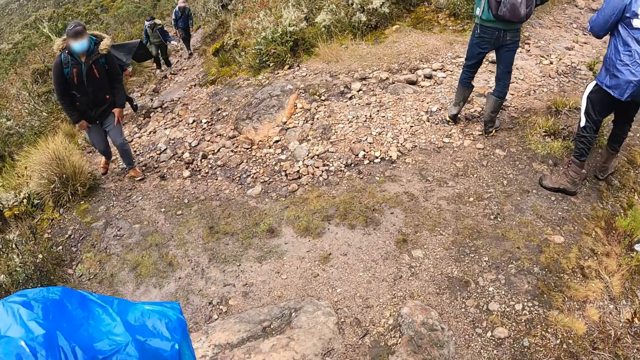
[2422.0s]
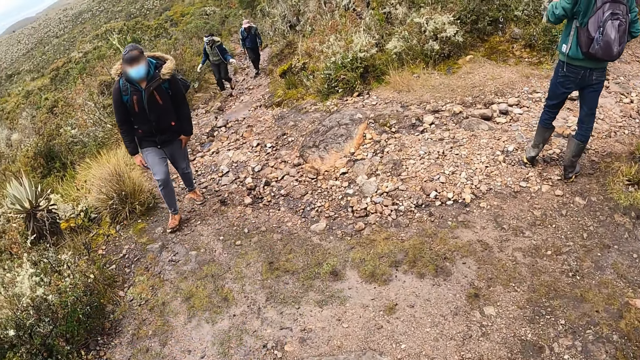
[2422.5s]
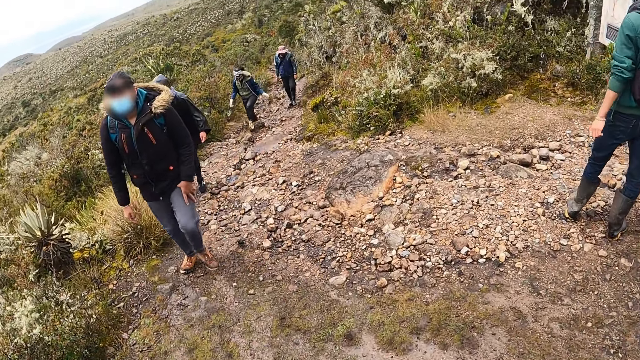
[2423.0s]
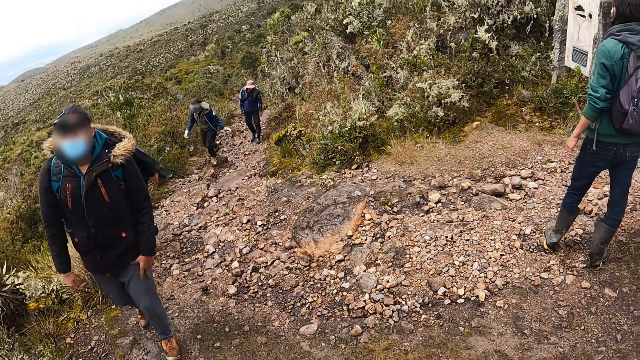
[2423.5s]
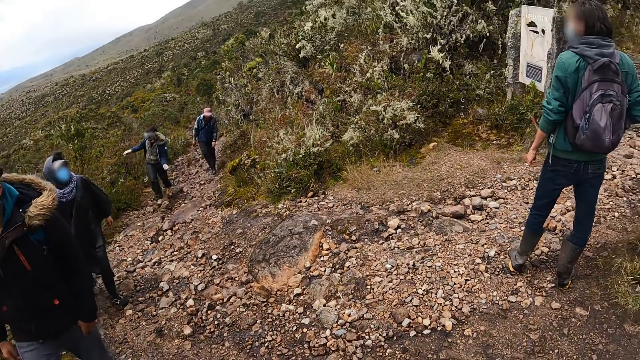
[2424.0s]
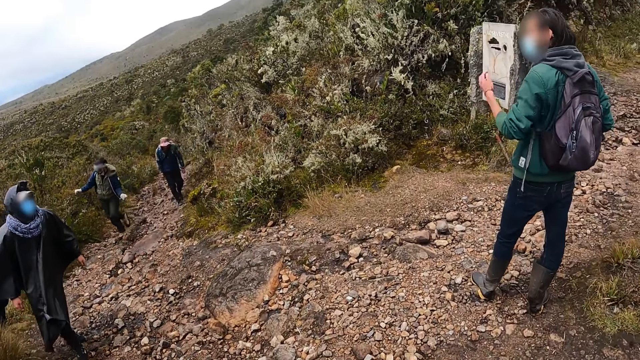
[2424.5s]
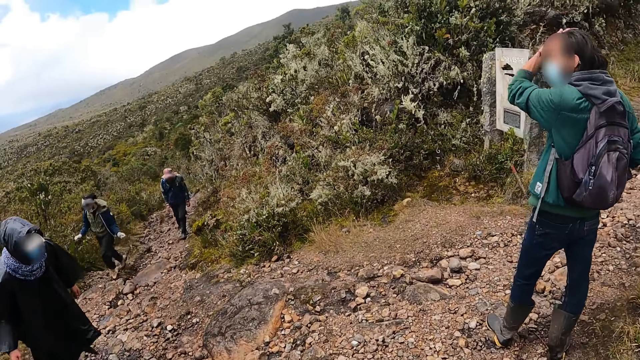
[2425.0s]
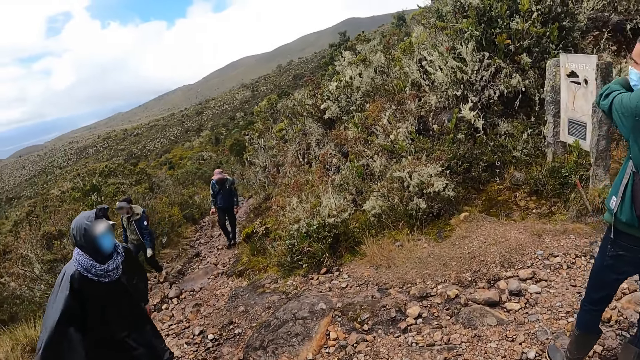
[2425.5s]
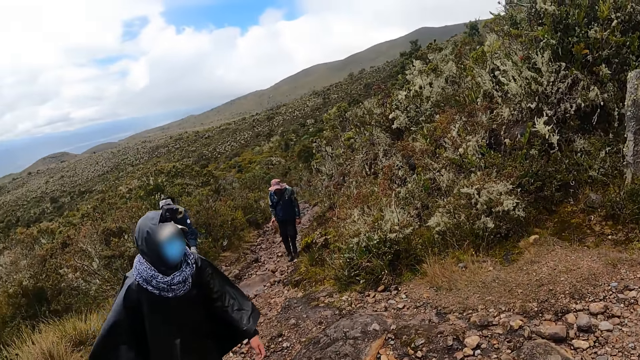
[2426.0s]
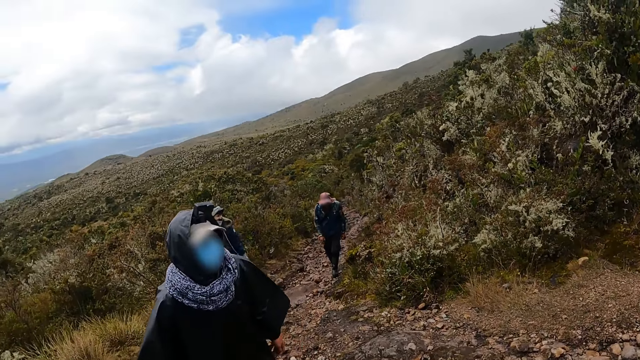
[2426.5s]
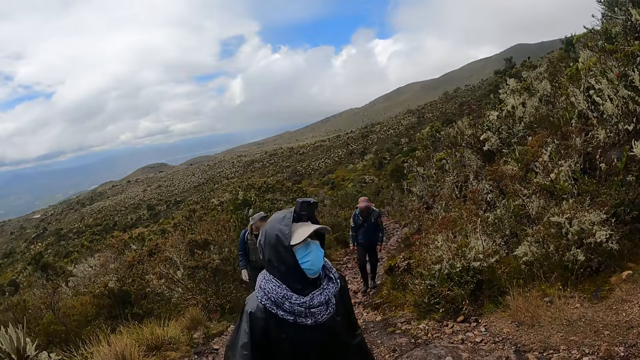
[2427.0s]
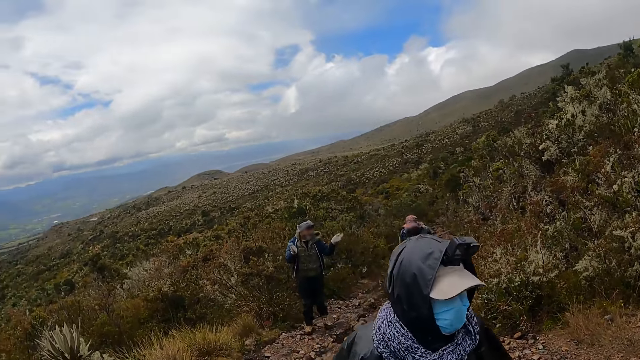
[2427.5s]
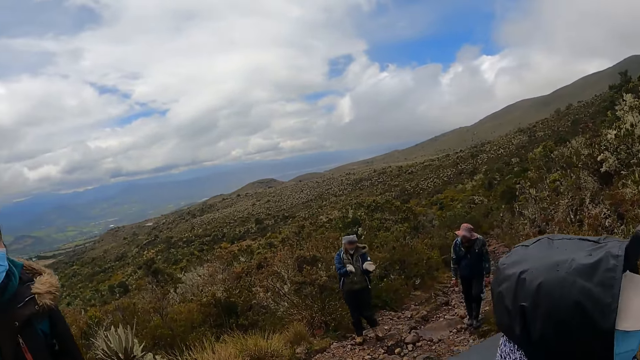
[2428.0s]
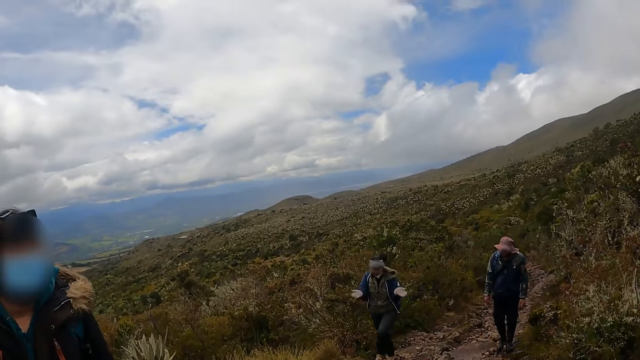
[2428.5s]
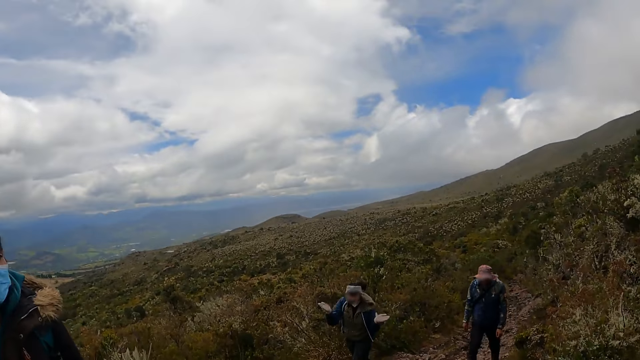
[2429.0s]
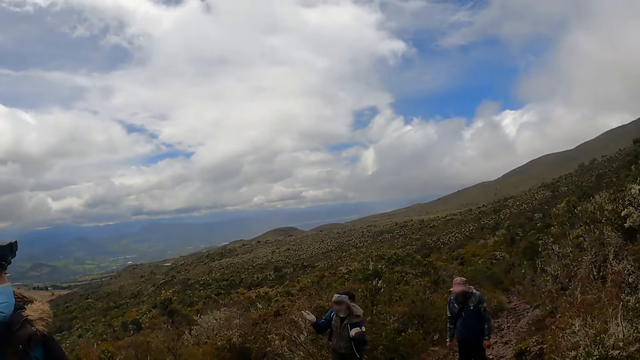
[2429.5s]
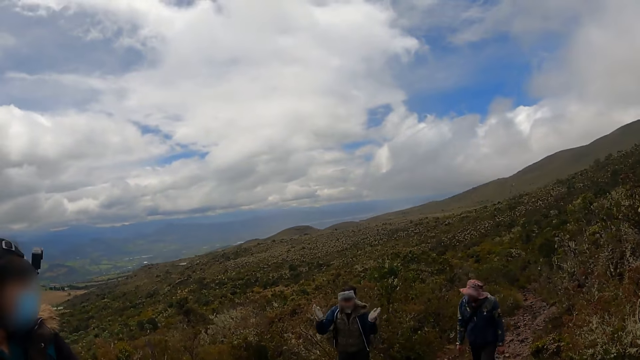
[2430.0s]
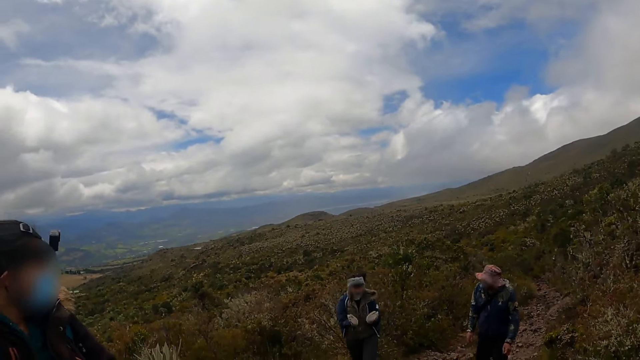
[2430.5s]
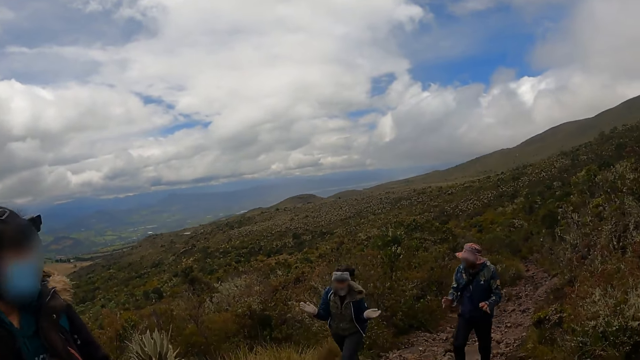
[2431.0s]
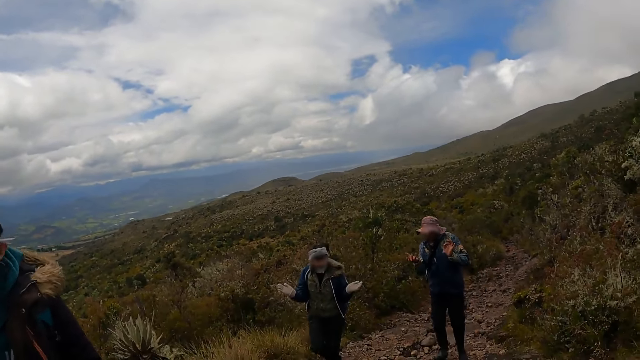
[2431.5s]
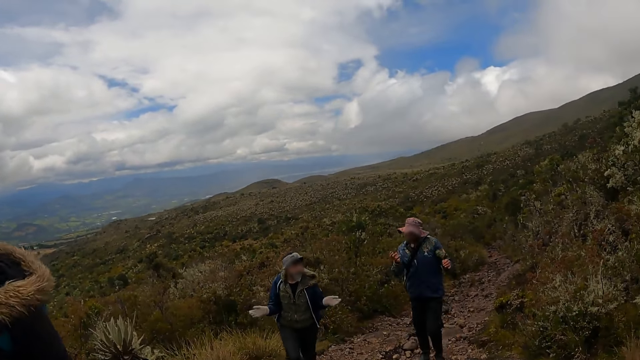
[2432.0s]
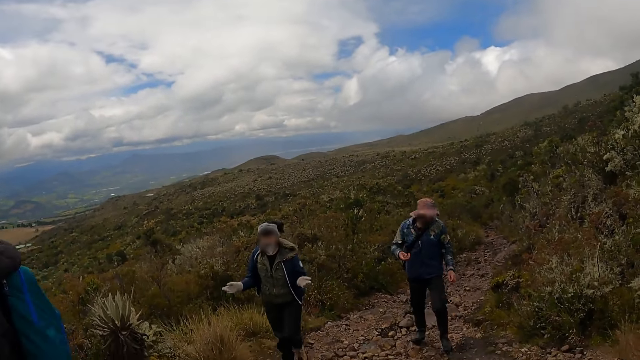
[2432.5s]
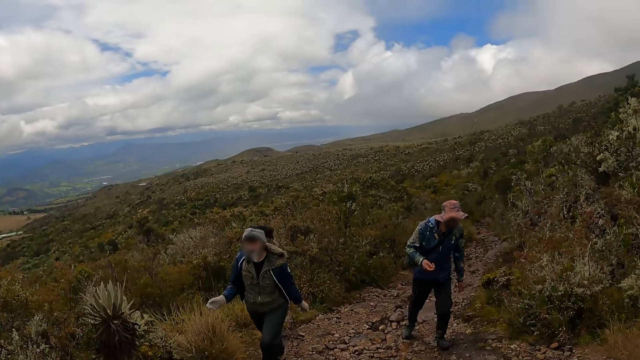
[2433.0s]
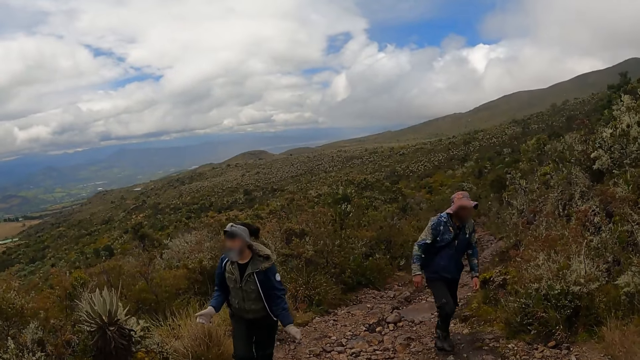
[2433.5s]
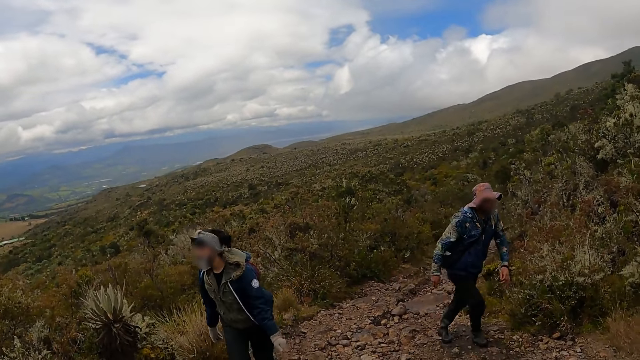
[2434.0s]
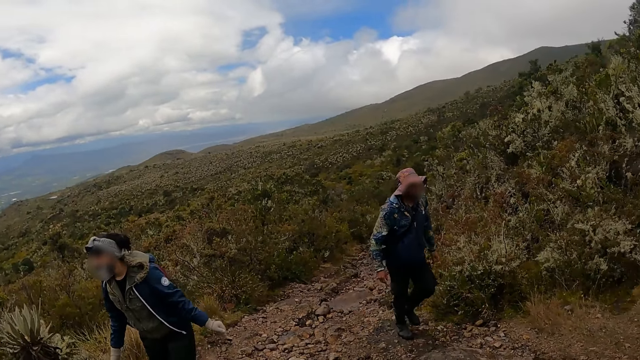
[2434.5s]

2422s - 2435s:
The camera wearer walks around. They look around.

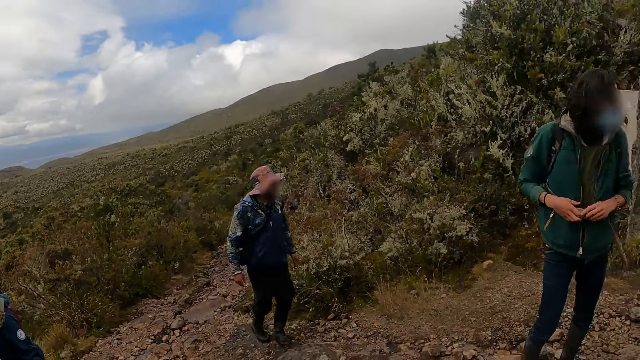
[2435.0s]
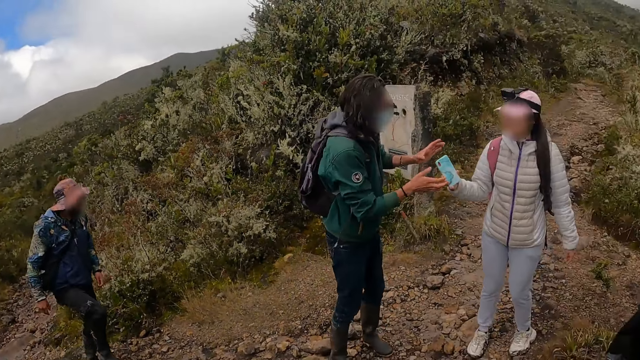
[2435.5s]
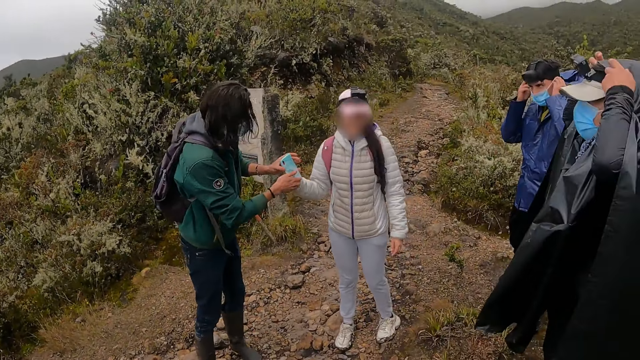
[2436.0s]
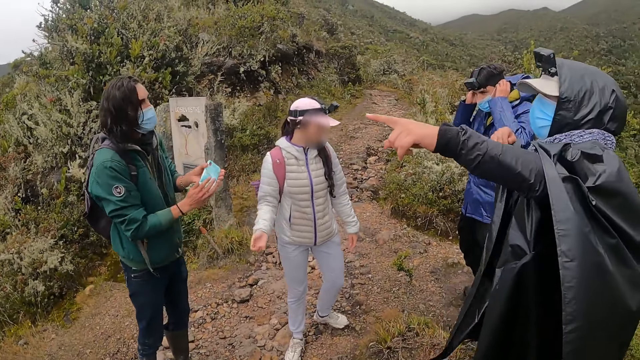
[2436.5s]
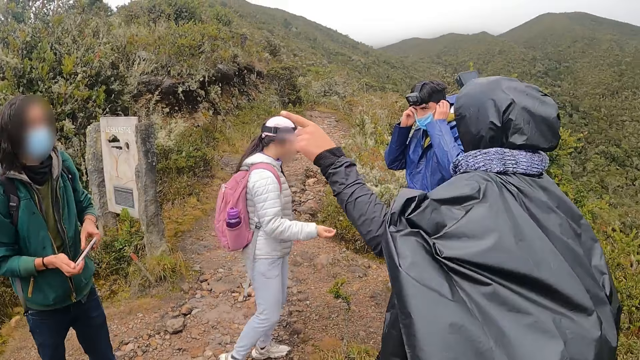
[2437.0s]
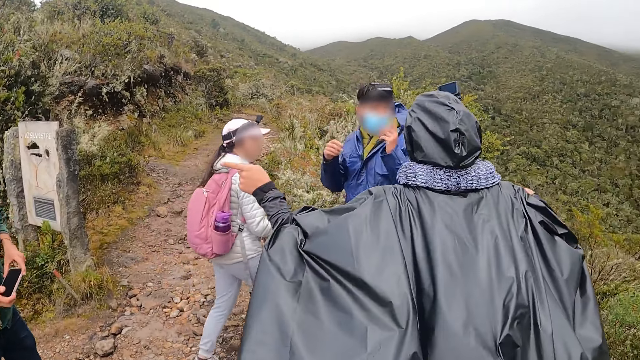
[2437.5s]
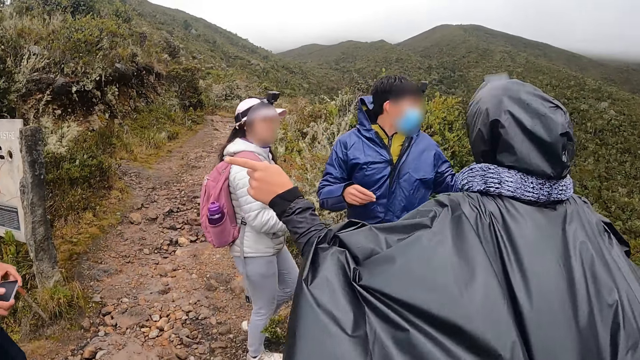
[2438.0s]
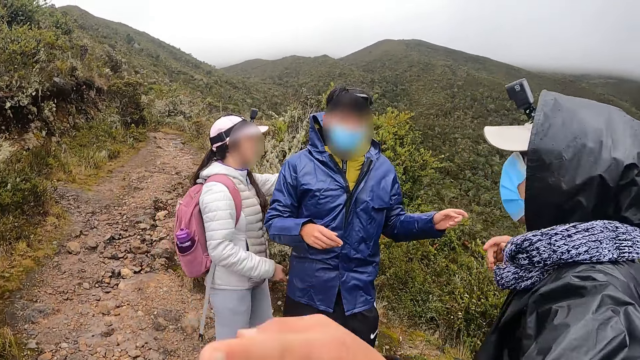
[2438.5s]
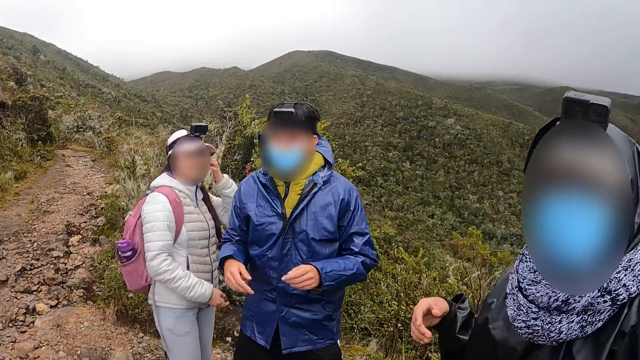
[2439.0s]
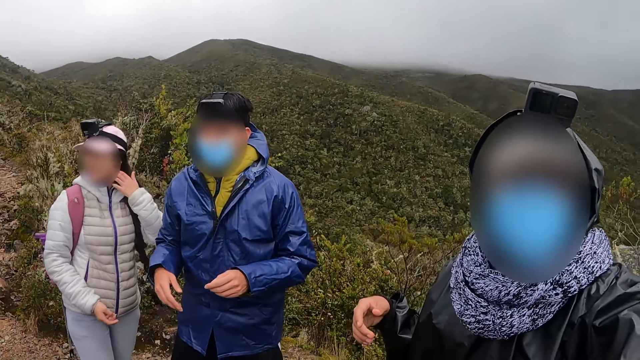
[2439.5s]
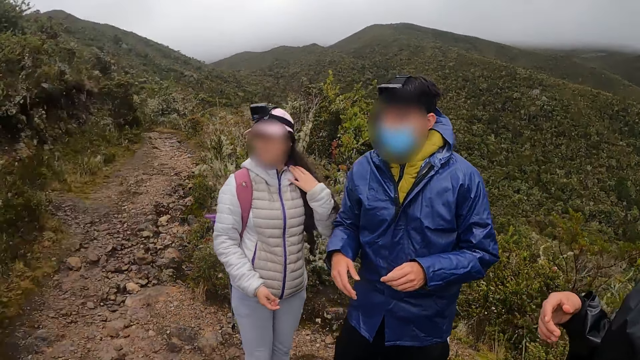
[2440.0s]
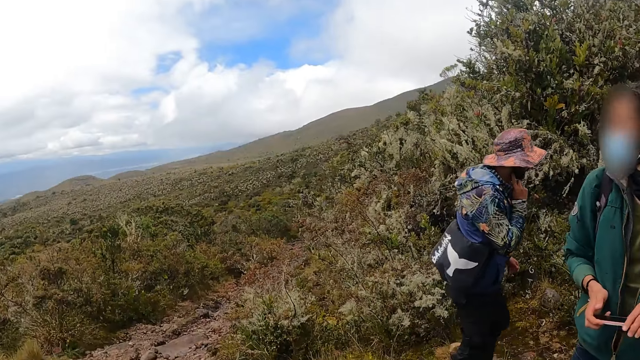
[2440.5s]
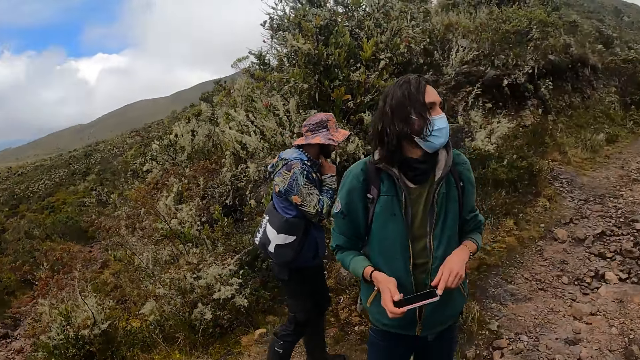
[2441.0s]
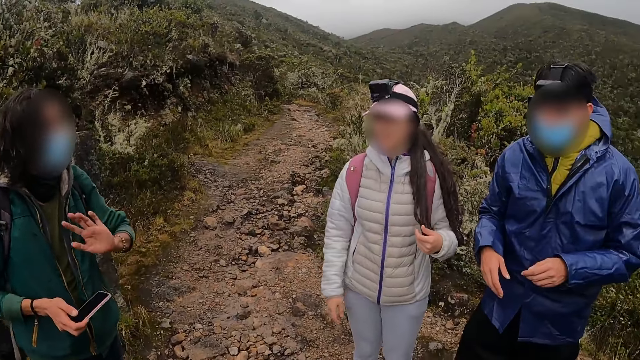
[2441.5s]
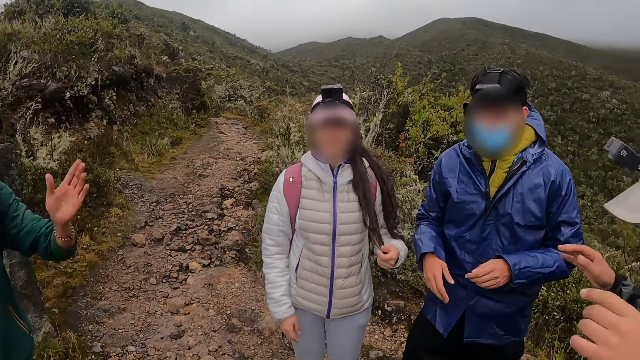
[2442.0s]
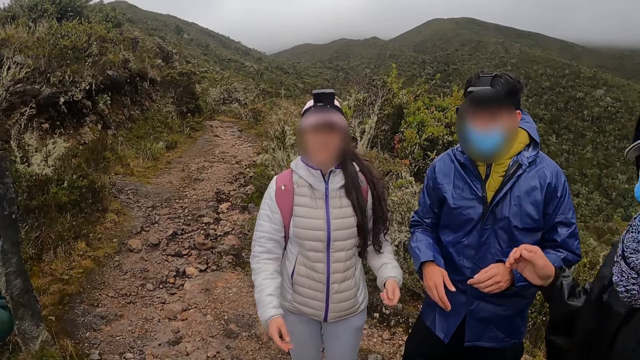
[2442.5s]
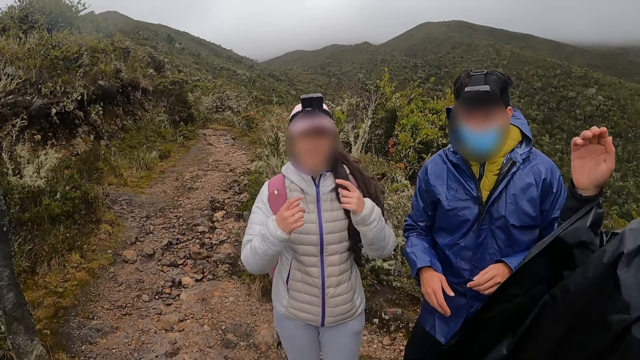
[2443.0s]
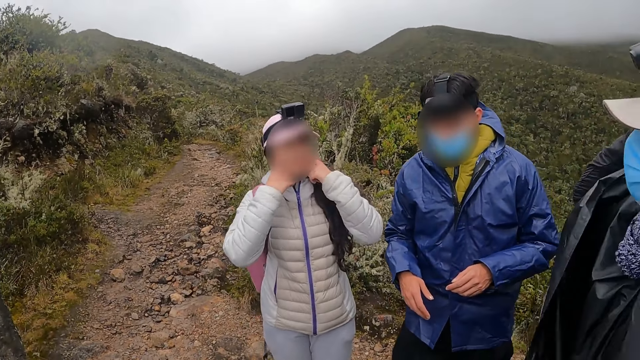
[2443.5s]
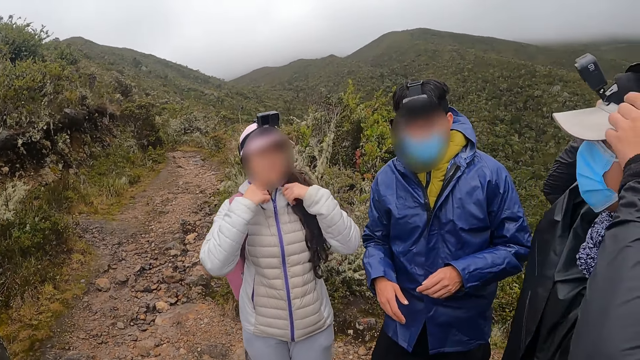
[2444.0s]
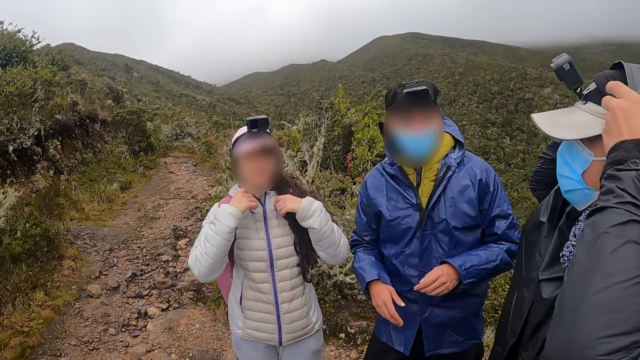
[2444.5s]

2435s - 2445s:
The camera wearer interacts with a group of people.
